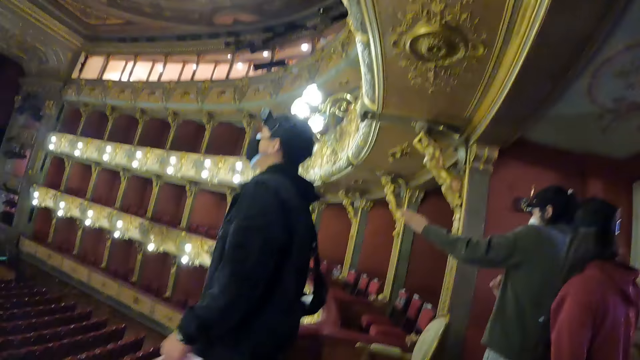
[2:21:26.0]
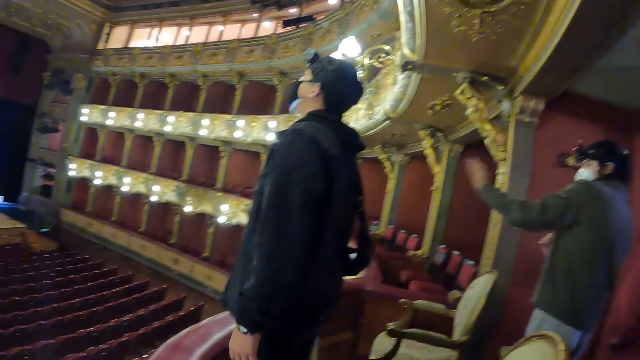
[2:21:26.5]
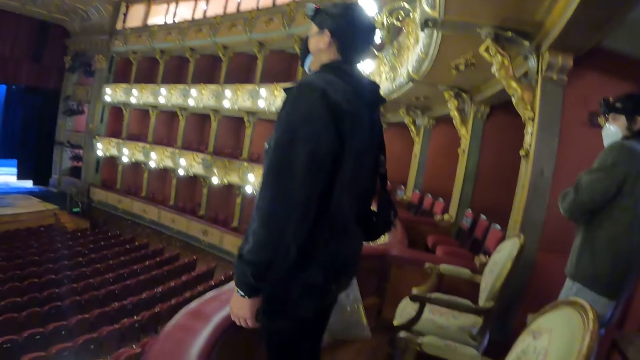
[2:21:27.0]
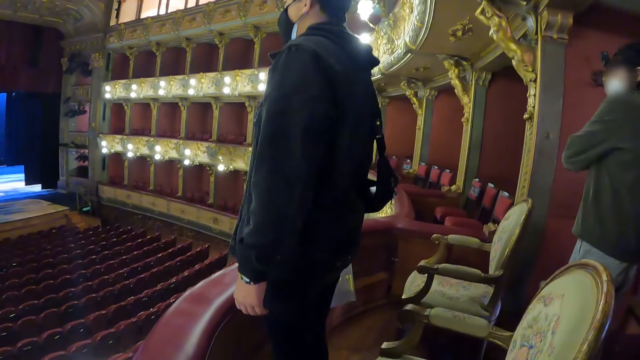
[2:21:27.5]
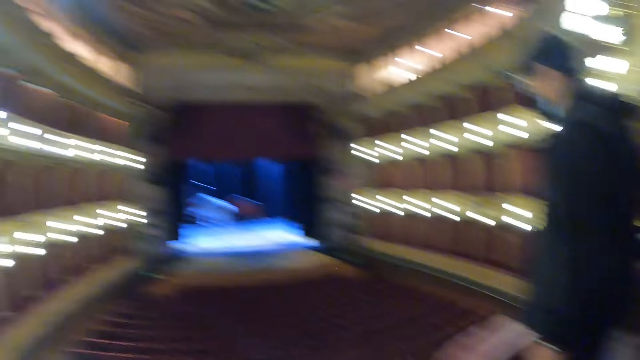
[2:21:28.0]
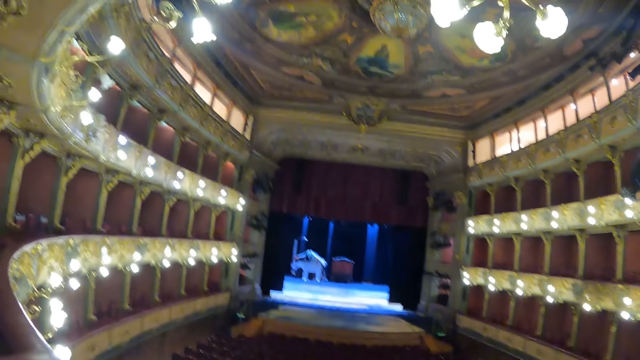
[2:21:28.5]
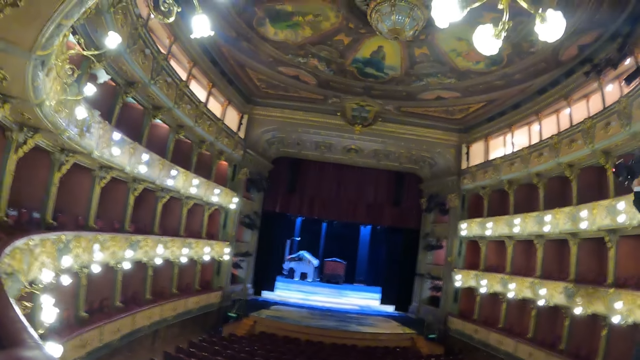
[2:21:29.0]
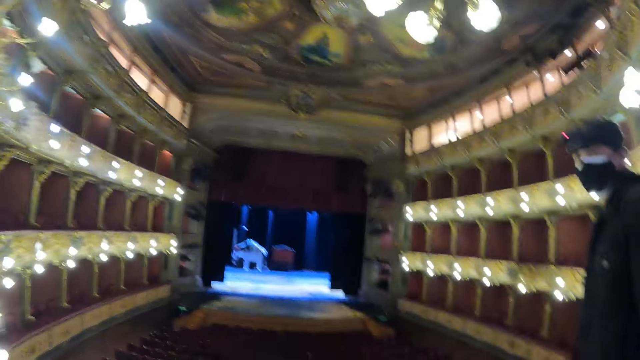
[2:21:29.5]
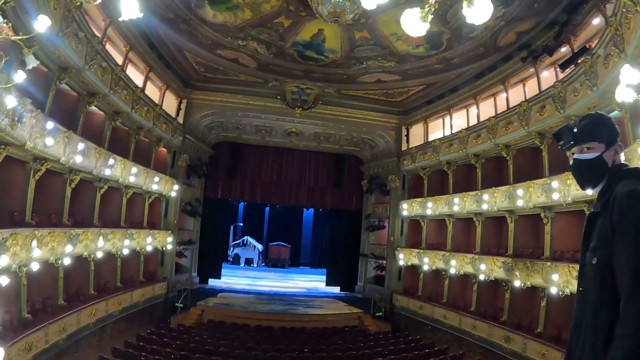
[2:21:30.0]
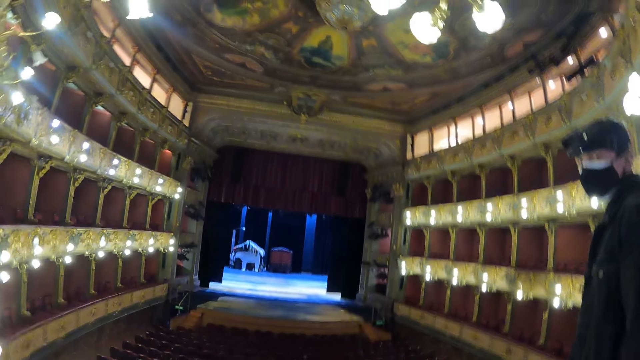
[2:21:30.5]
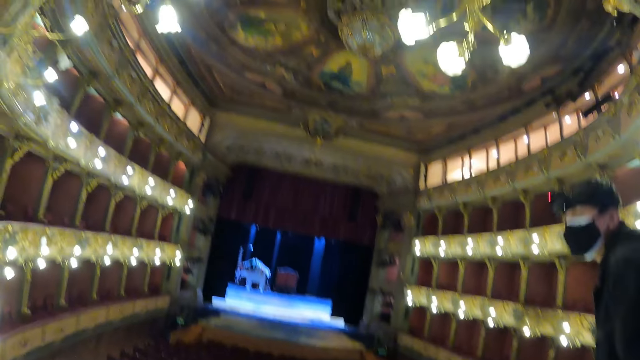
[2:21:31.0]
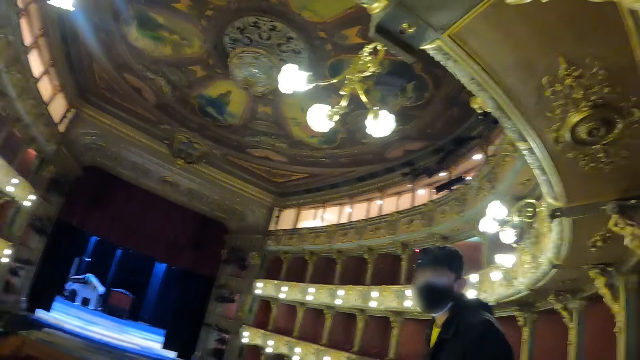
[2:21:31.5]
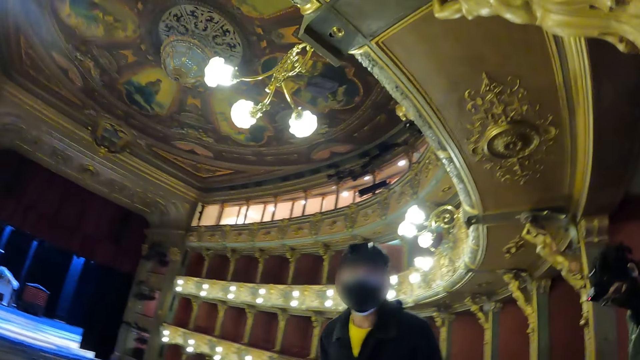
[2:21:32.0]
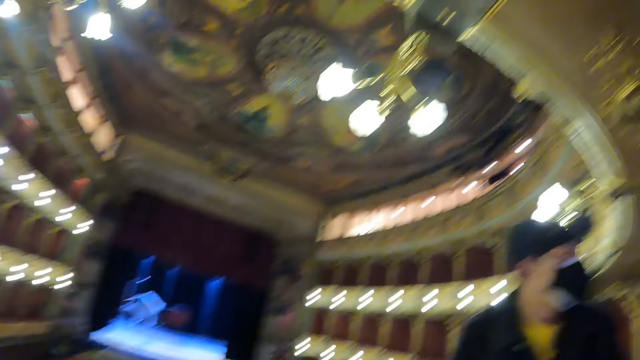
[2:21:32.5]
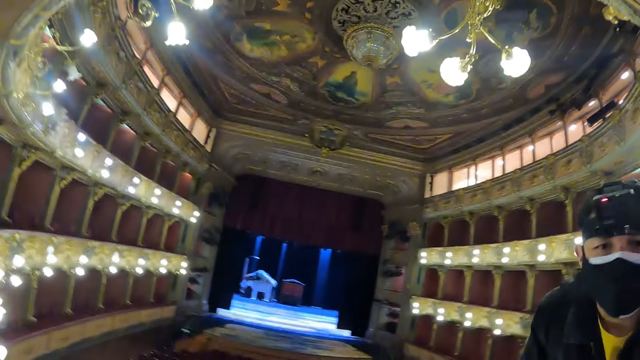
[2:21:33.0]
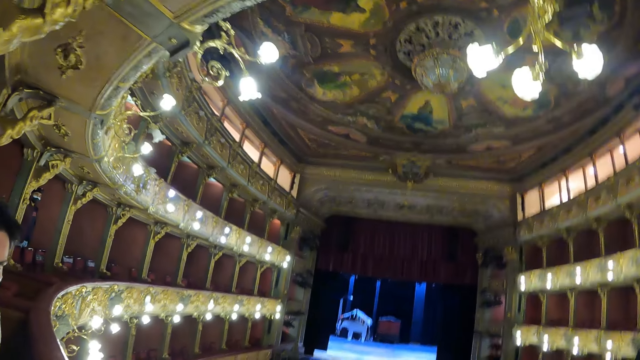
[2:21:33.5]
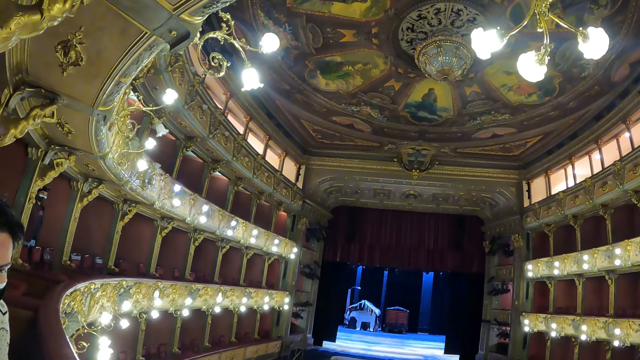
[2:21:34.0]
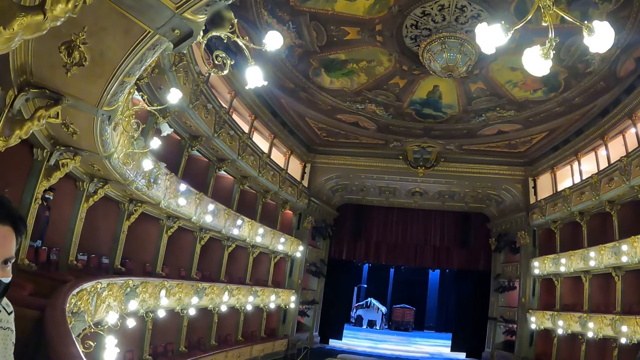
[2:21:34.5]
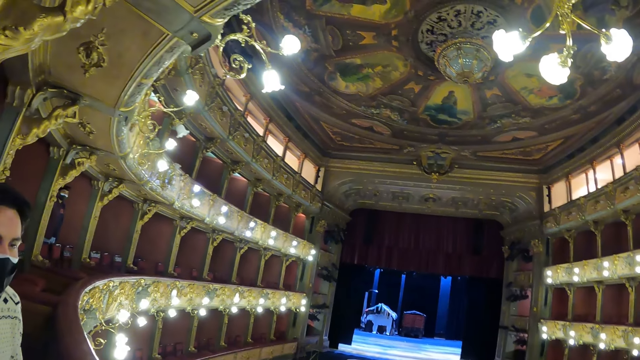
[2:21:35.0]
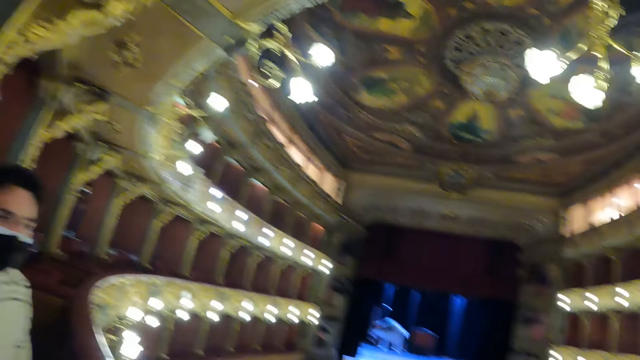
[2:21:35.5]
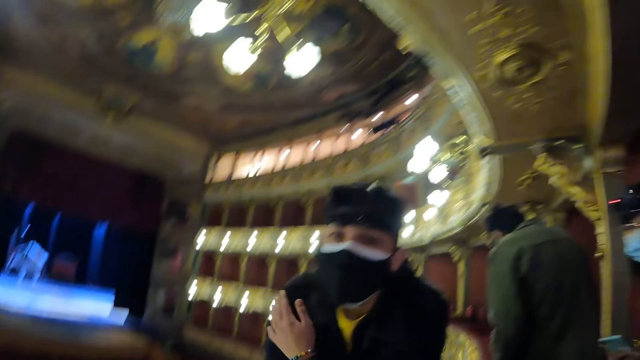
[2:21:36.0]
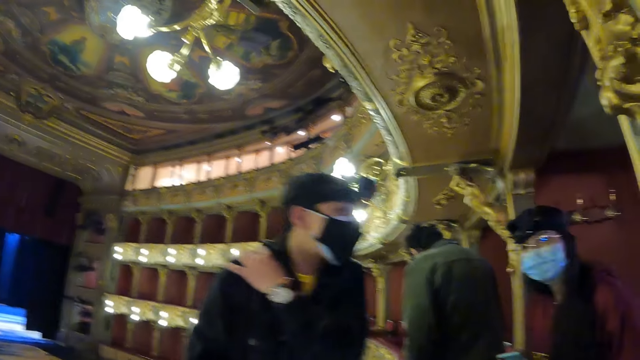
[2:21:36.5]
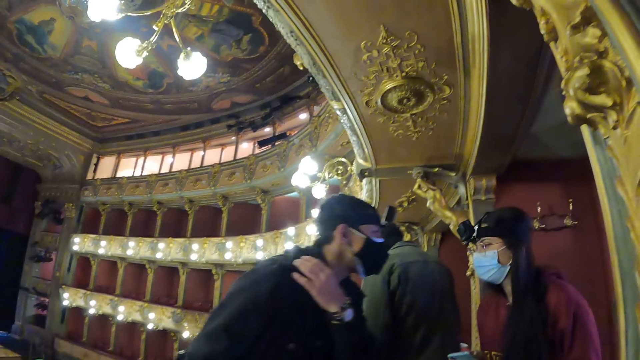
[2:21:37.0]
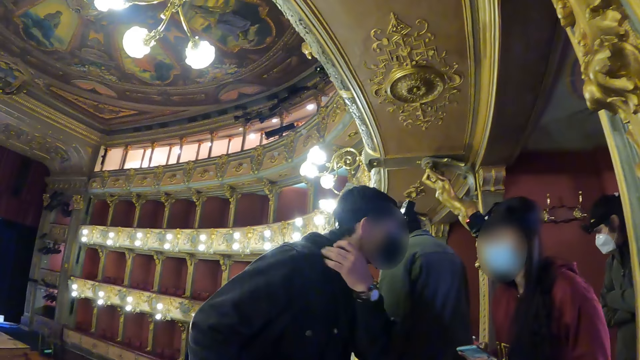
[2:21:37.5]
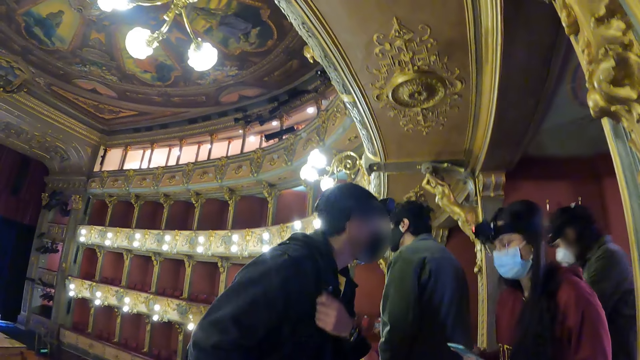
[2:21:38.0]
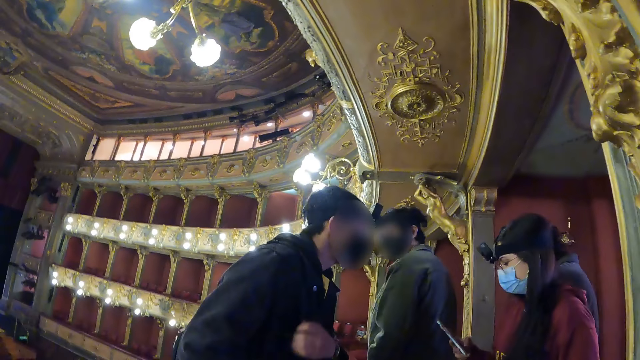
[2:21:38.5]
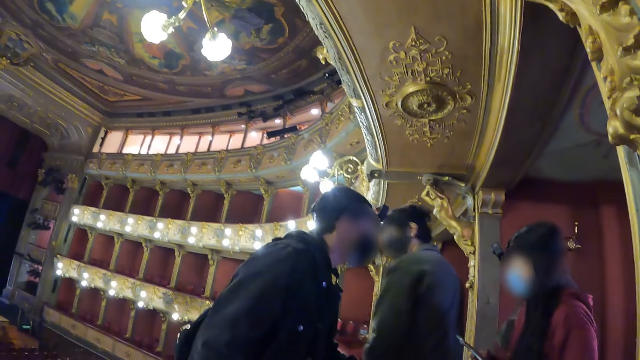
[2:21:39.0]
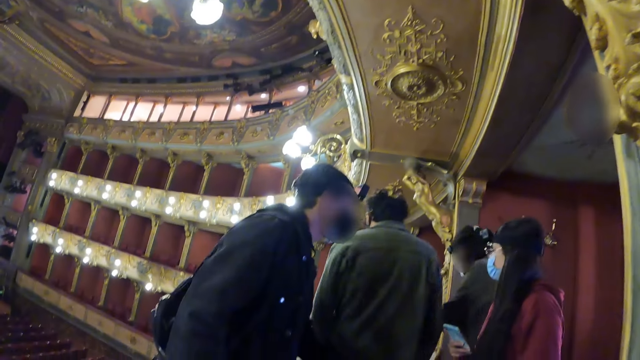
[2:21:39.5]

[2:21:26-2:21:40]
A man interacts with the camera wearer. The man touches a shoulder.

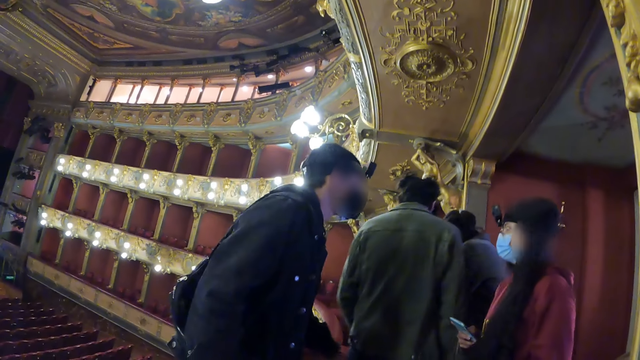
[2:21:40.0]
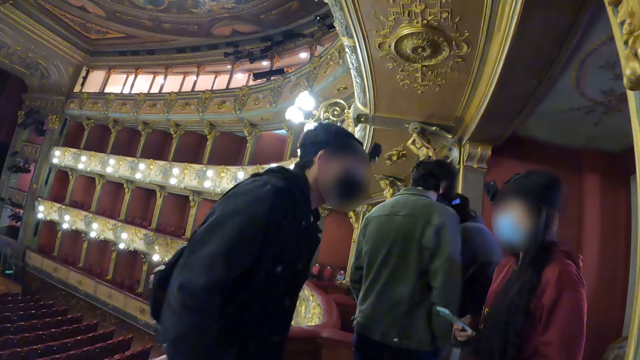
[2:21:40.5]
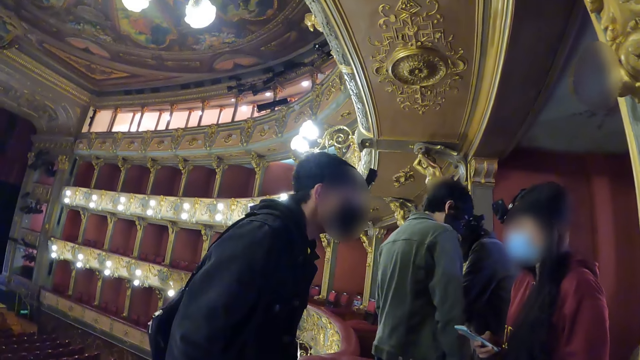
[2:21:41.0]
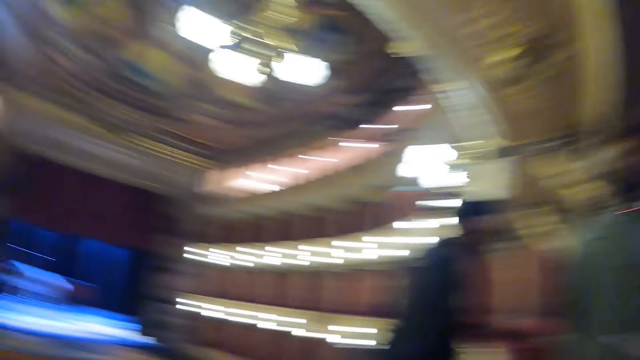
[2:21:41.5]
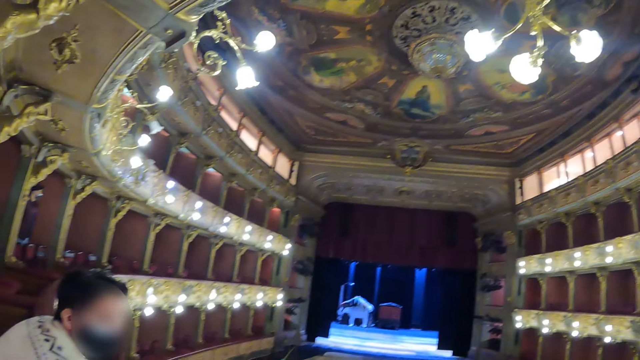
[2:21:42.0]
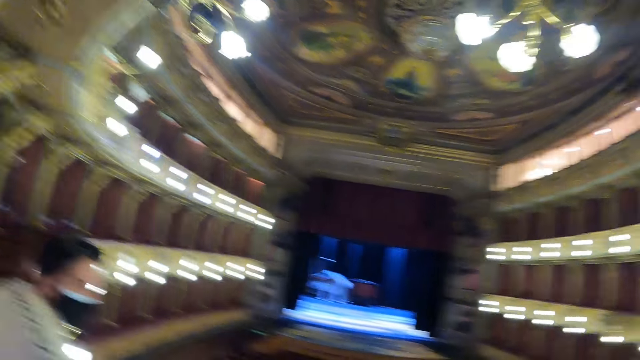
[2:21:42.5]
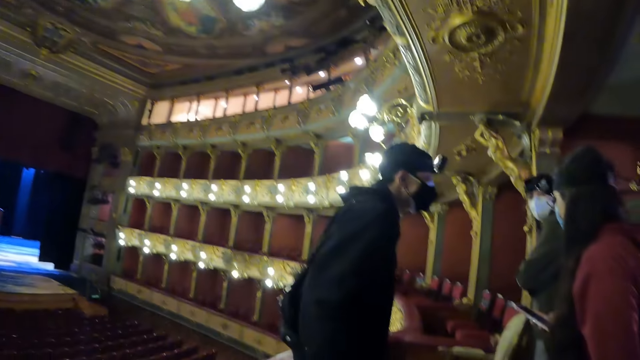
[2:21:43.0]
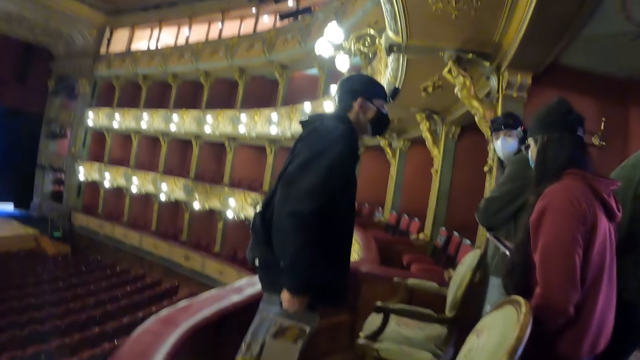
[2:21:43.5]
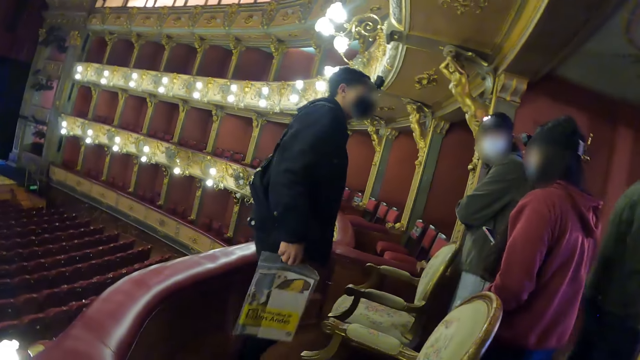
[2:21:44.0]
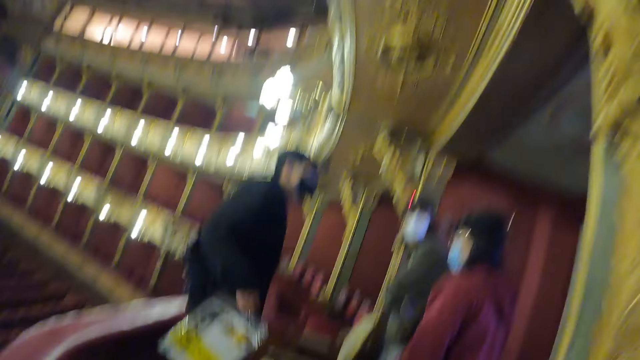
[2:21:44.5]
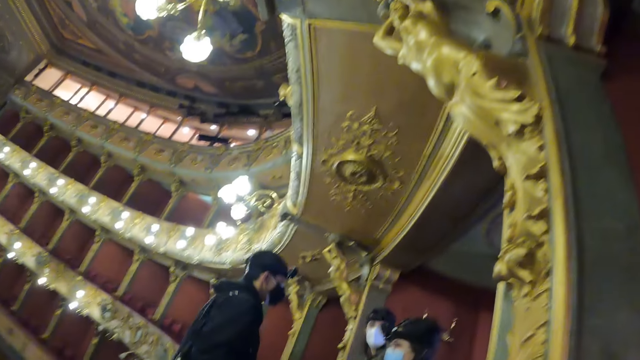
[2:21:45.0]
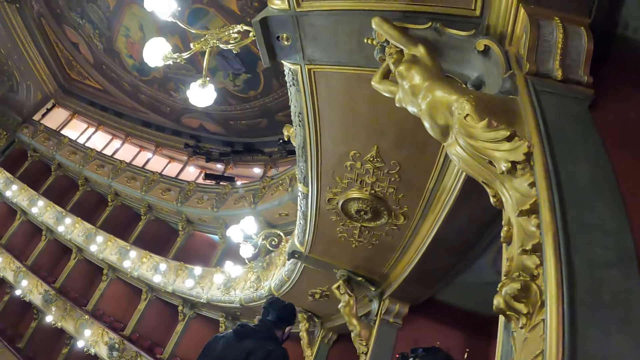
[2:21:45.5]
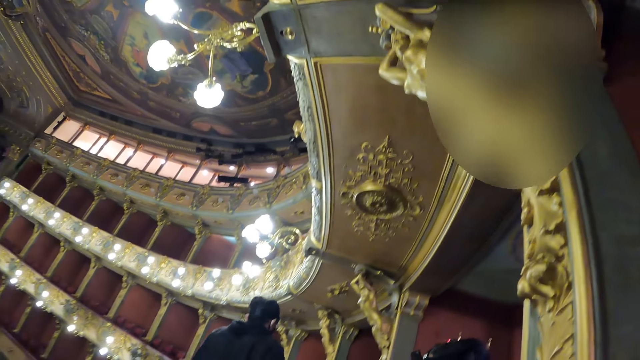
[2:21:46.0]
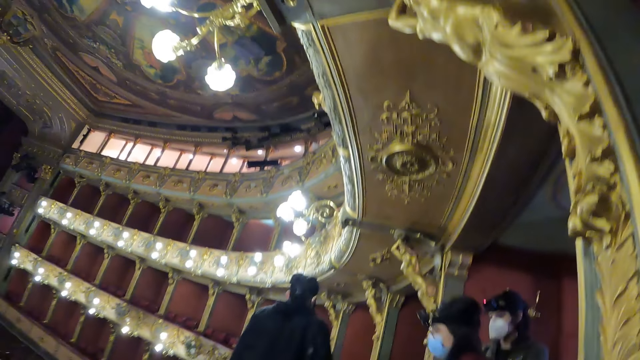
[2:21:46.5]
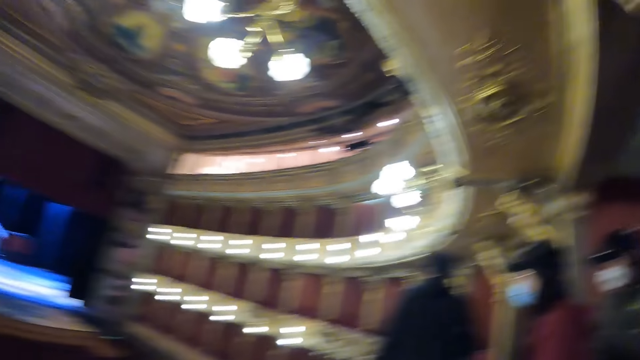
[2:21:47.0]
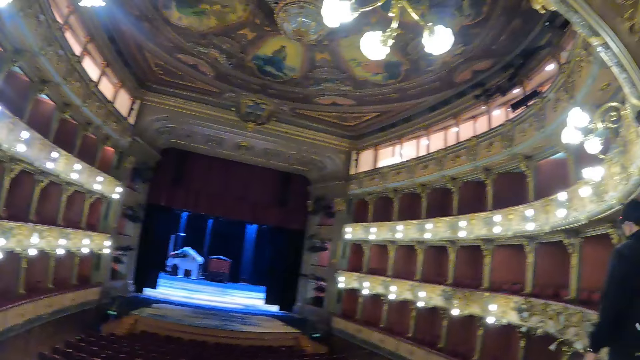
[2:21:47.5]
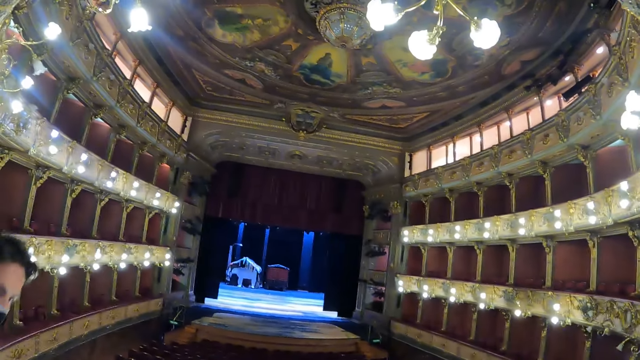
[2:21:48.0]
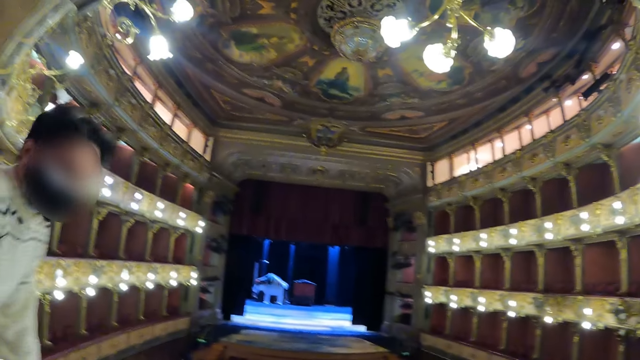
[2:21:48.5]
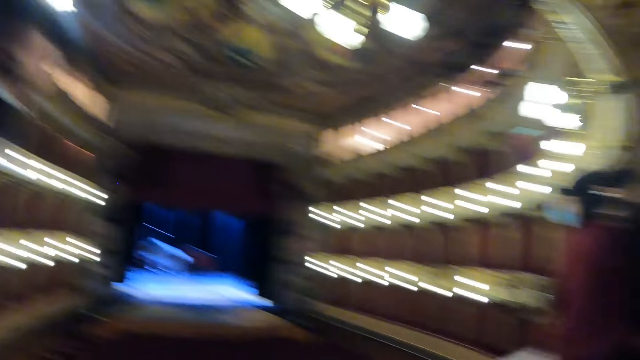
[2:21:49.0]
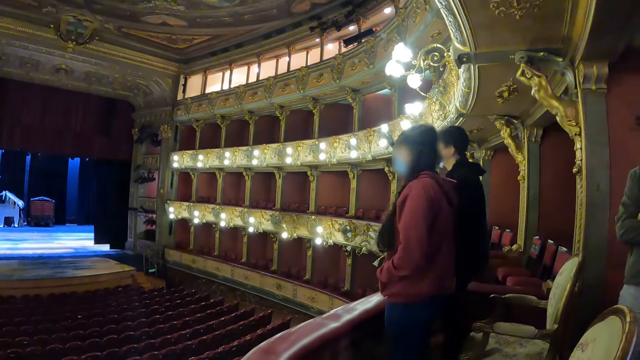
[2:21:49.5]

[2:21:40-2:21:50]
The camera wearer looks around. A man stands.
